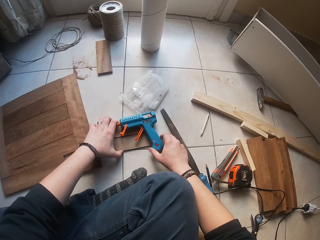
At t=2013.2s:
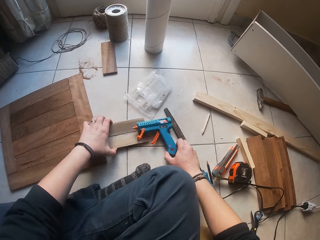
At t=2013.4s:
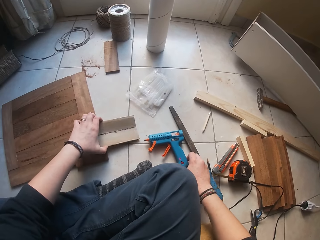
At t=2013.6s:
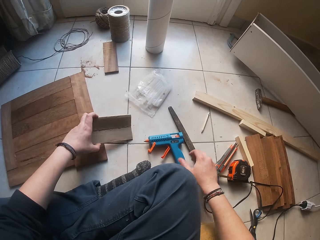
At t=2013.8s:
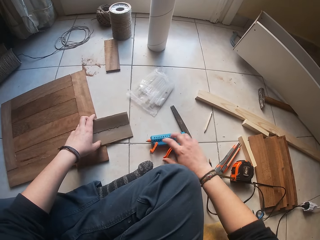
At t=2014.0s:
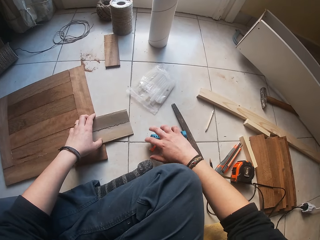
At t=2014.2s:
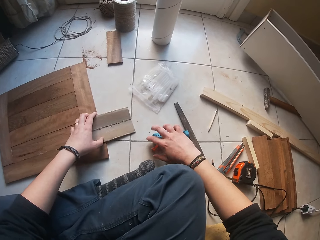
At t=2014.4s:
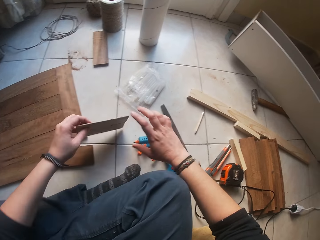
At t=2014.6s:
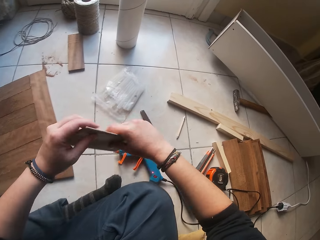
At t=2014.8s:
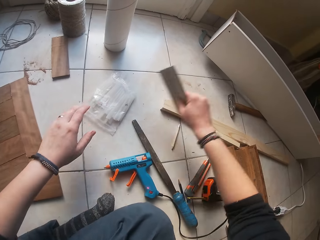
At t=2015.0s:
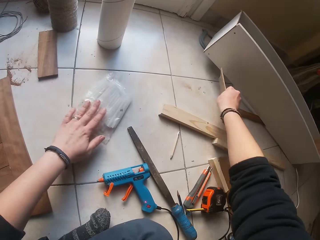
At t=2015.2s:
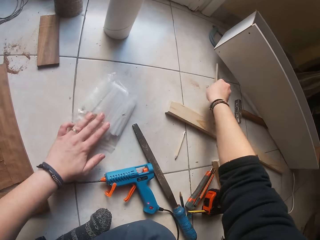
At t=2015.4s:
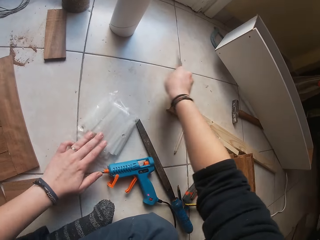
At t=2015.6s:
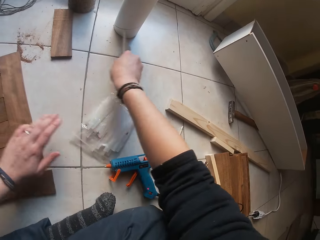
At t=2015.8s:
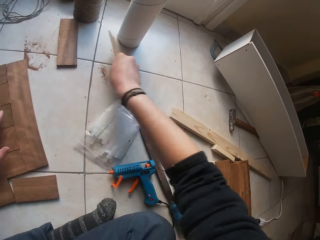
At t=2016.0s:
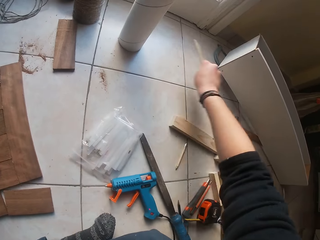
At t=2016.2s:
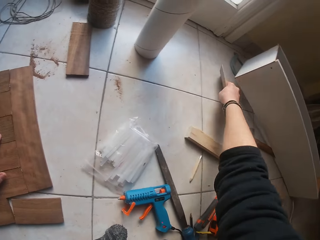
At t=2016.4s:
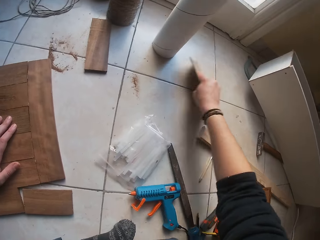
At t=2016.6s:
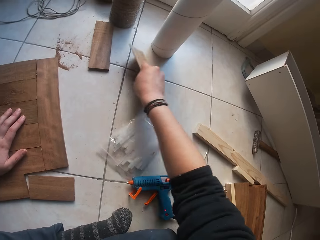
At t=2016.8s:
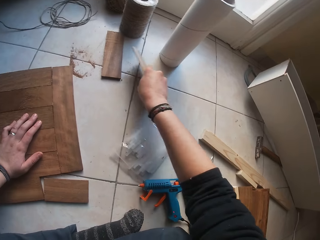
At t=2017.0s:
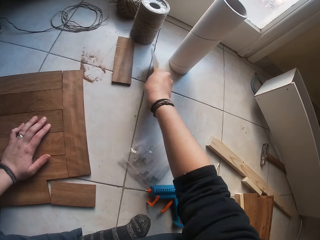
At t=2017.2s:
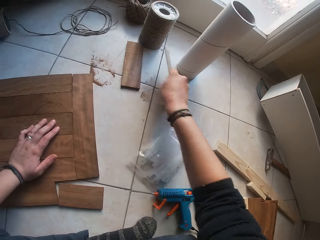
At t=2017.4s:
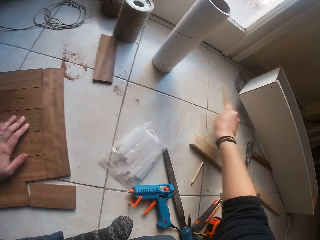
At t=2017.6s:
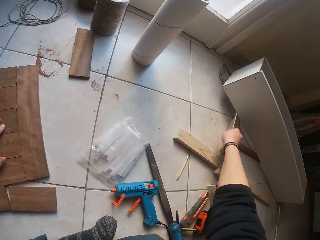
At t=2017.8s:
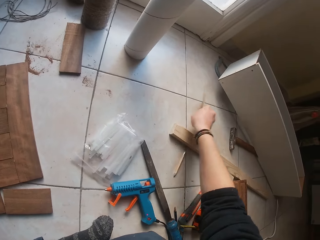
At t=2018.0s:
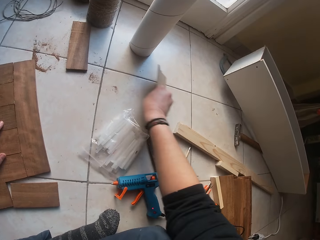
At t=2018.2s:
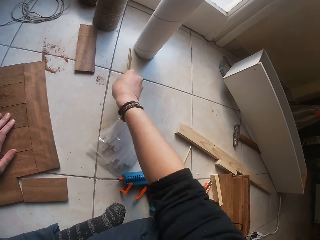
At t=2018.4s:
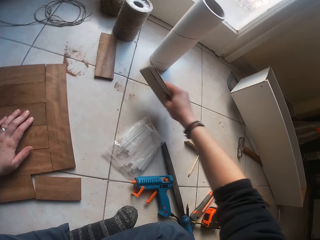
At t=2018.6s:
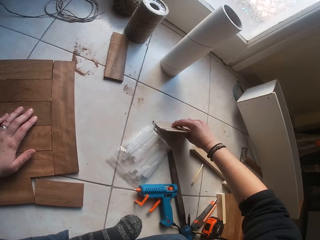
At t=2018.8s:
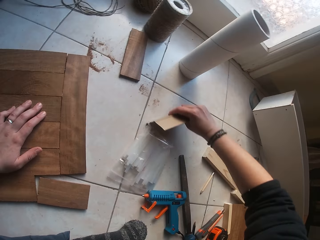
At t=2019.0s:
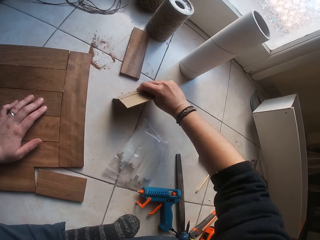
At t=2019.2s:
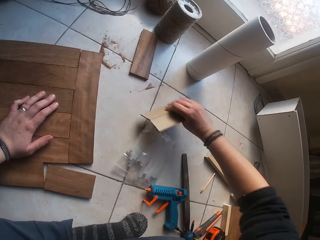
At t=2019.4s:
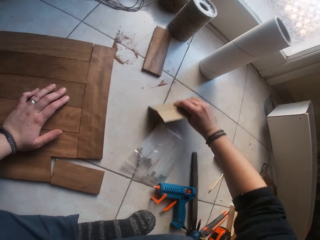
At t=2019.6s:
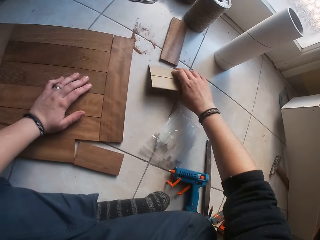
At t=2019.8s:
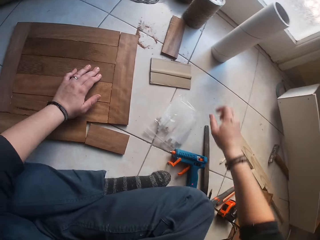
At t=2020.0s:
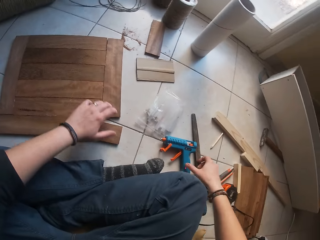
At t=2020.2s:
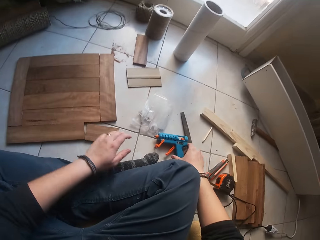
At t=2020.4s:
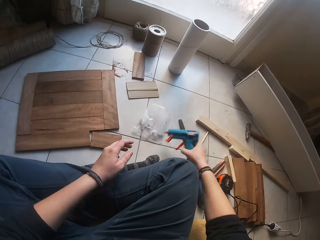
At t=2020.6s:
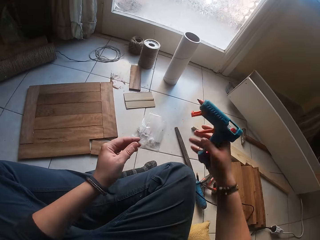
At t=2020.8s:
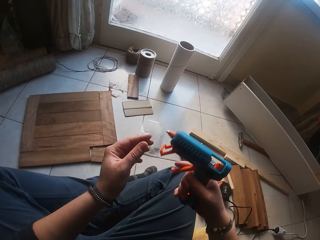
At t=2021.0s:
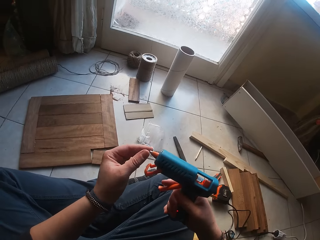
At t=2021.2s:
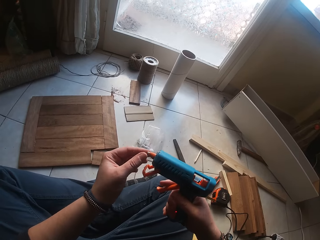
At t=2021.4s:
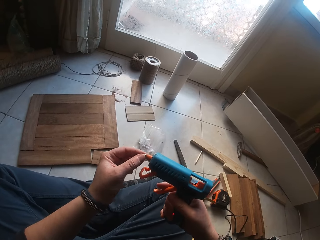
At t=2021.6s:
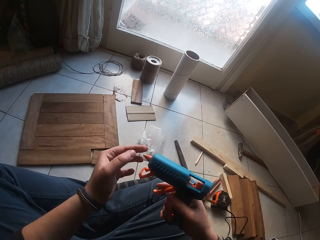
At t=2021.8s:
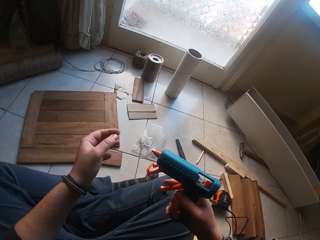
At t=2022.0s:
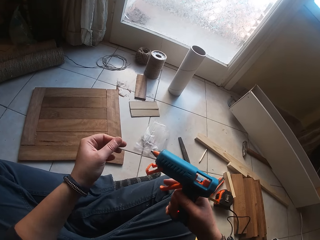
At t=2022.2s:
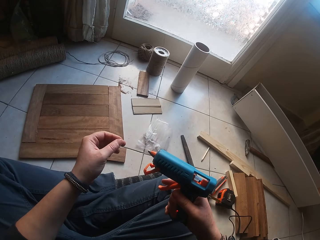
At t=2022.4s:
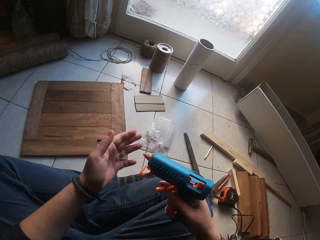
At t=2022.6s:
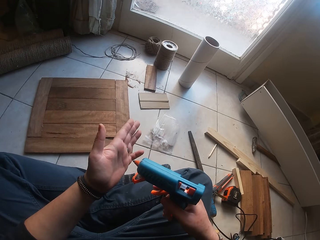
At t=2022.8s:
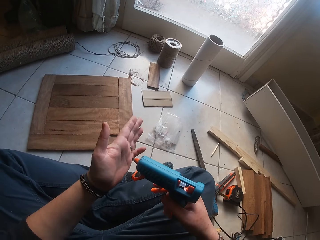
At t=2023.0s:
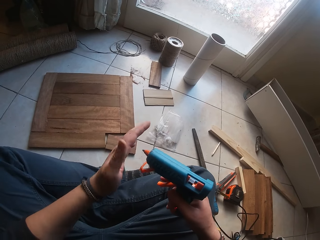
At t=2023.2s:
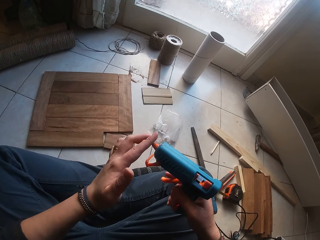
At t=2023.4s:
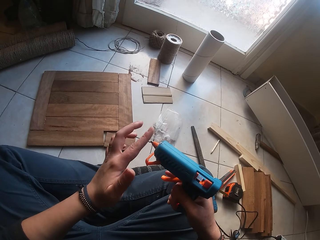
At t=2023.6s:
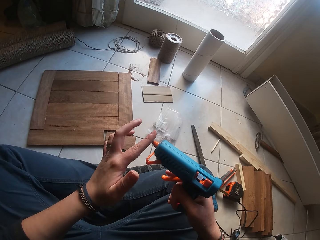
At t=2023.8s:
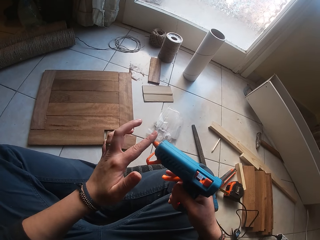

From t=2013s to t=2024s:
The camera wearer picks up the carton paper from the floor with his left hand. He removes the glue gun from the top of the carton paper with his right hand. He passes the carton paper from his left hand to his right hand. He adjusts a transparent bag on the floor with his left hand. He packs the wood dusts on the floor with the carton paper in his right hand. He wipes dust on the floor. He drops the carton paper on the floor with his right hand. He picks up the glue gun from the floor with his right hand. He touches the mouth of the glue gun with his left hand.

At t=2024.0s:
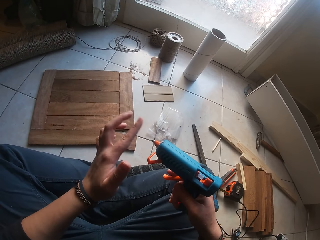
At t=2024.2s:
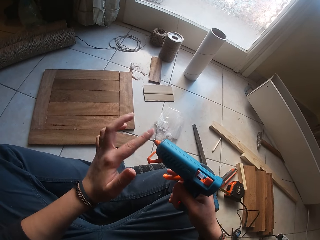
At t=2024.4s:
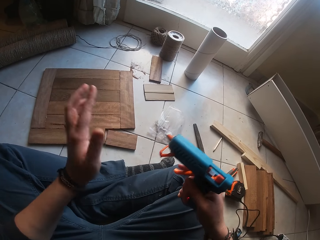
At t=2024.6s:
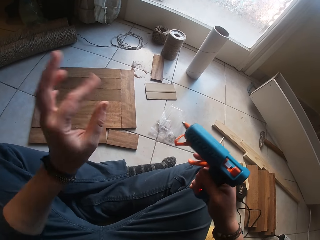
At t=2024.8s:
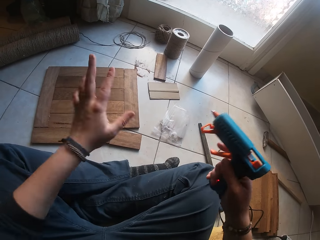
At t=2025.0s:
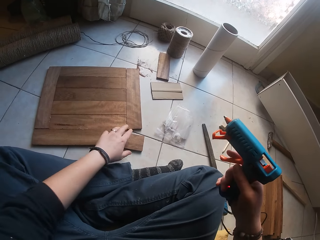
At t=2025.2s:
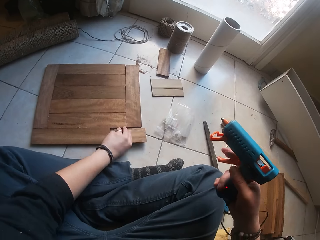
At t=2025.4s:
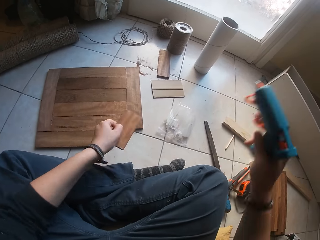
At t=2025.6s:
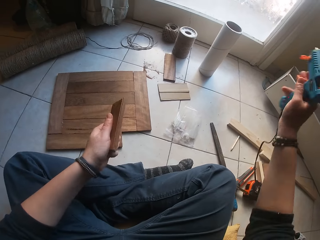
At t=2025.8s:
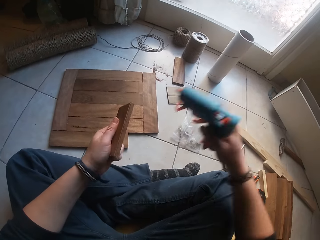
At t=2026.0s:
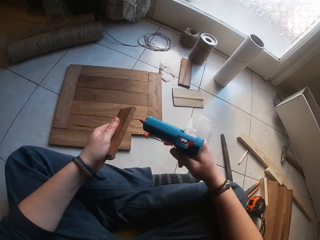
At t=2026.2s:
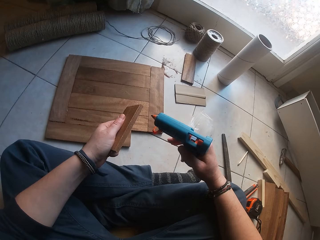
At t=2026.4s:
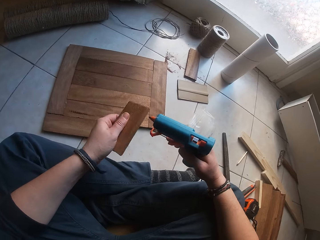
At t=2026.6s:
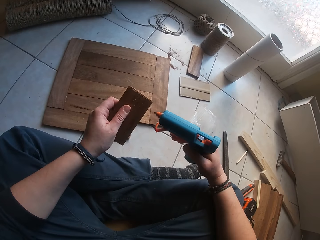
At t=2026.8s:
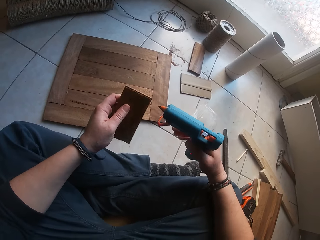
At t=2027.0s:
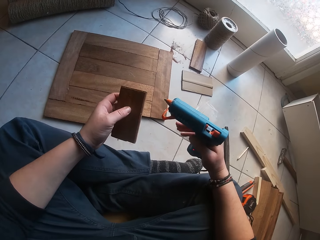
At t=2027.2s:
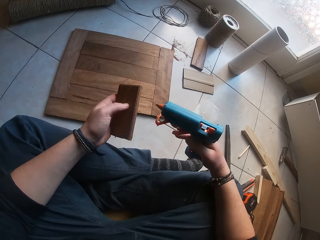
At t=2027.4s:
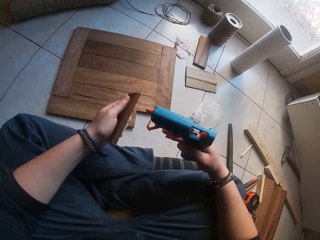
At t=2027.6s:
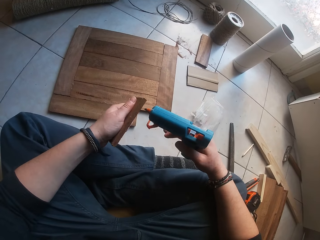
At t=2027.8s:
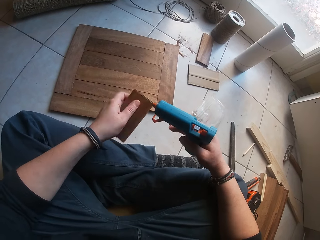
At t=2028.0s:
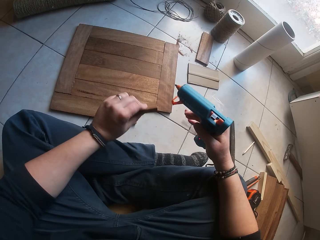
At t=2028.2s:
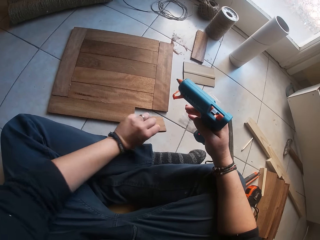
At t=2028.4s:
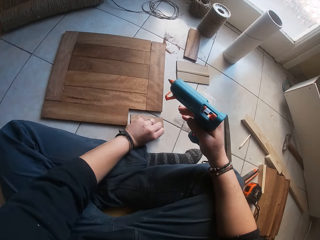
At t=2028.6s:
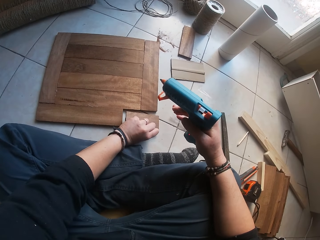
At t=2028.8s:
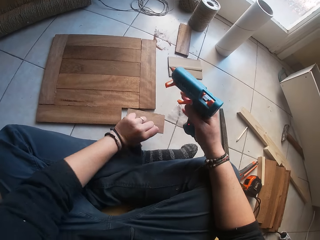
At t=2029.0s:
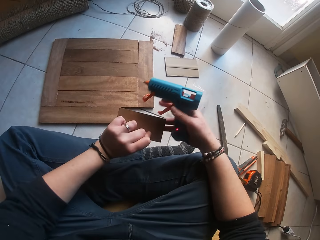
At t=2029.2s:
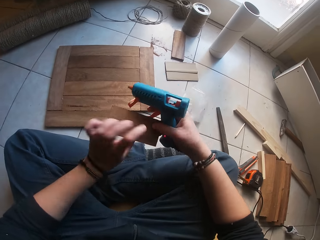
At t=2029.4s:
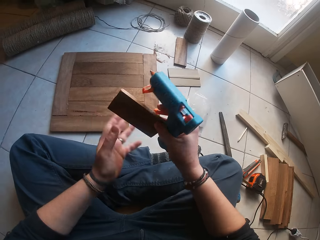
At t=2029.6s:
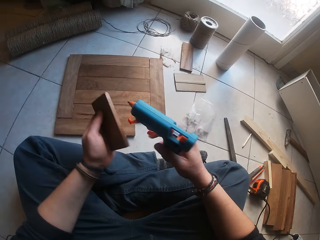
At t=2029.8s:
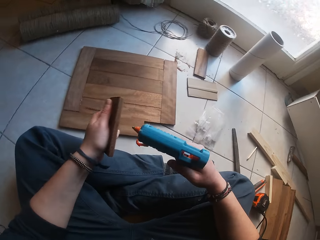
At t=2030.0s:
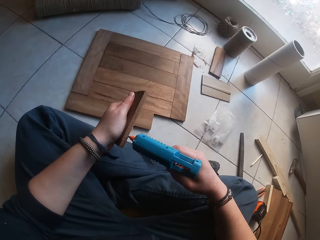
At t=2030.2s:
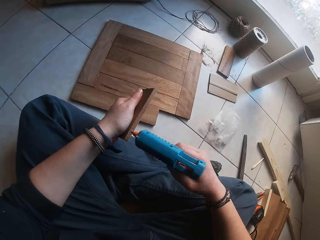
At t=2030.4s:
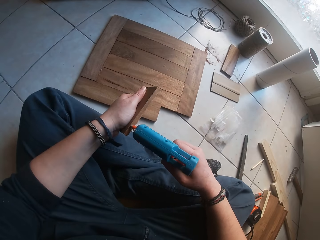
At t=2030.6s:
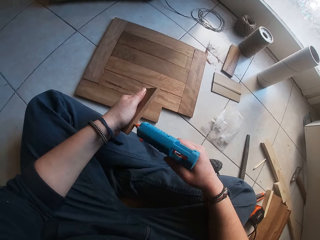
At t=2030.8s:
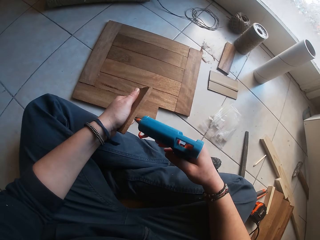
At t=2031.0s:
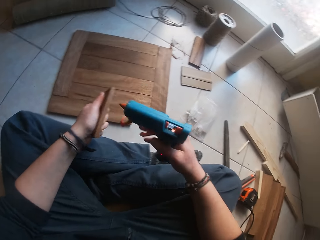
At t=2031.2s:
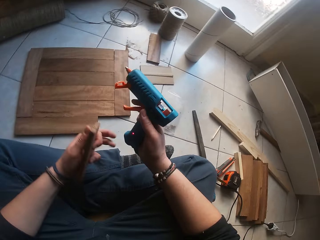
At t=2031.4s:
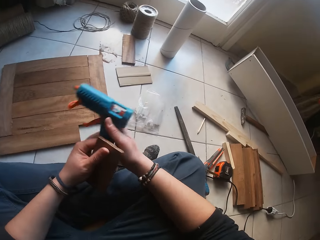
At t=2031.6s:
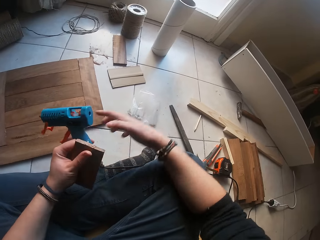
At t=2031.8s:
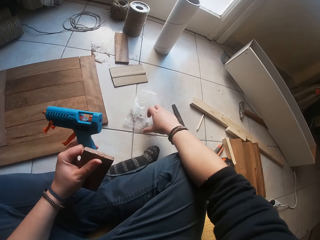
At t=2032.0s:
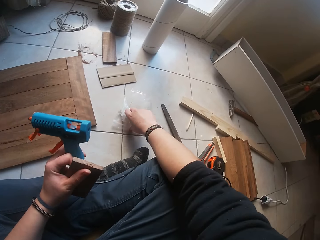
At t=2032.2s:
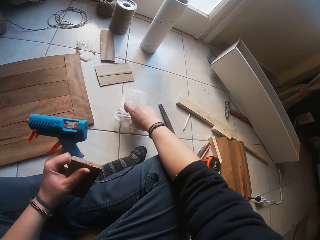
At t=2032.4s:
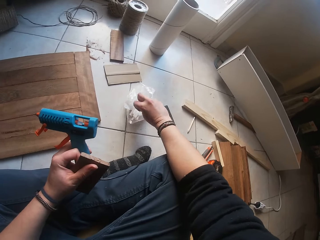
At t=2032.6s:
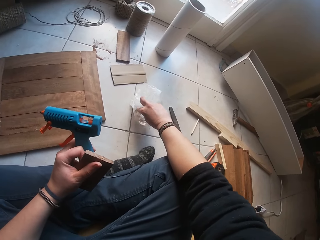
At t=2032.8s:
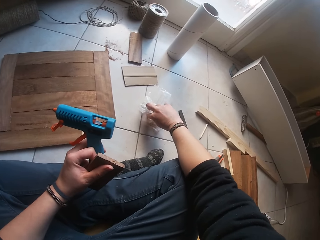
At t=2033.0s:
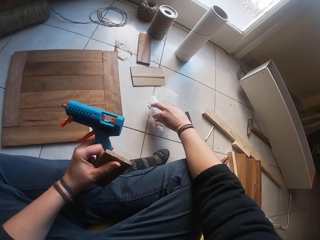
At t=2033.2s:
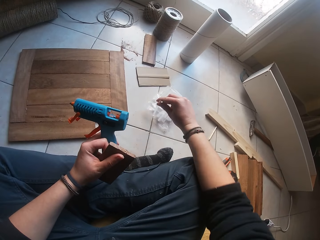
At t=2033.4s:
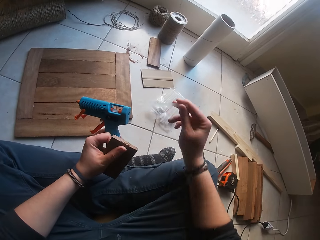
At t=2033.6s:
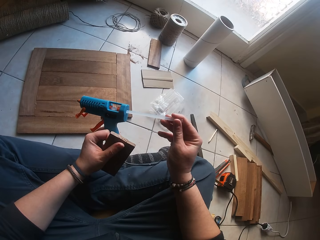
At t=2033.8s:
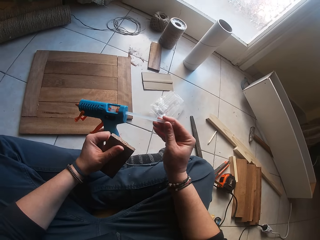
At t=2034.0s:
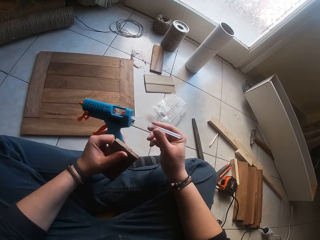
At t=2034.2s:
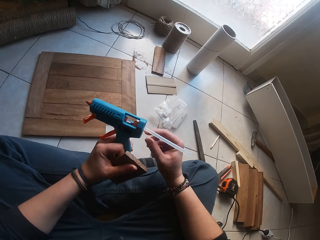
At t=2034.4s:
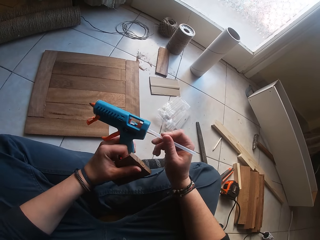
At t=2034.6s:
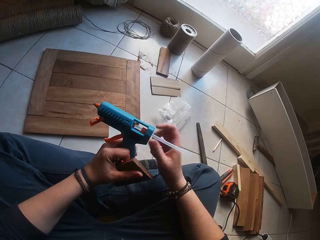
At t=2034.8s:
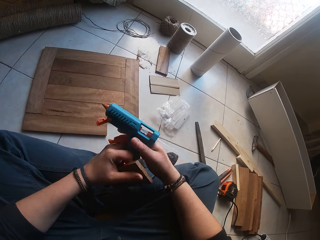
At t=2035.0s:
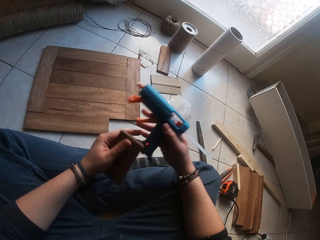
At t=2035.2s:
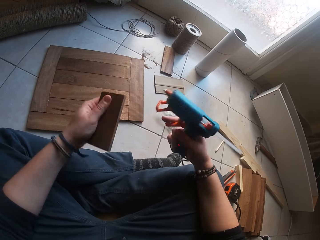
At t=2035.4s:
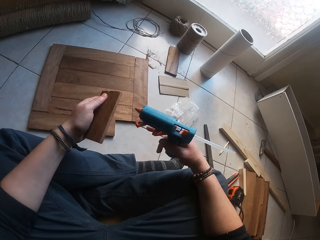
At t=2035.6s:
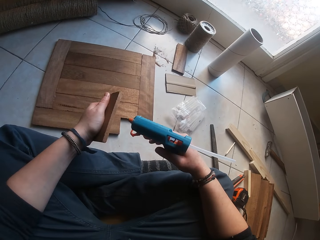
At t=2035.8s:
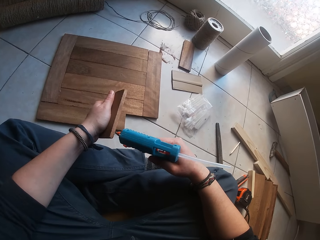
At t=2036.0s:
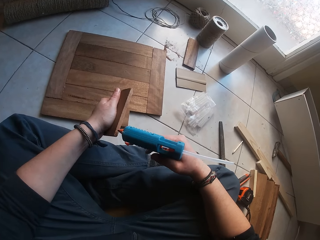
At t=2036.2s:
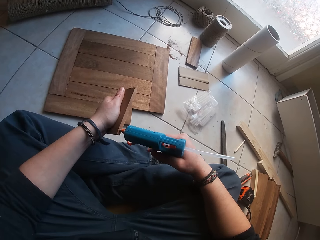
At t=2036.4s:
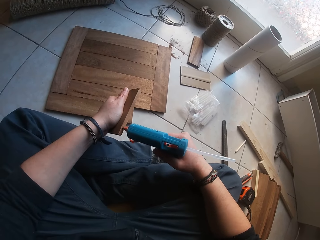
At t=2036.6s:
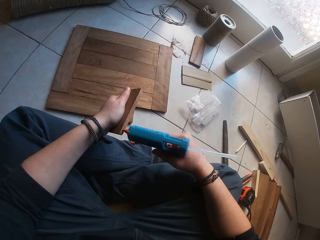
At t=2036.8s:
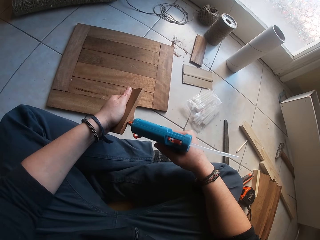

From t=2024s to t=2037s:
The camera wearer picks up the piece of wood or wood plank from the floor with his left hand. He applies glue on the wood plank. He adjusts the piece of wood with his two hands. He applies glue on the edge of the piece of wood with the glue gun in his right hand. He passes the glue gun from his right hand to his left hand. He takes a tube from the transparent bag on the floor with his right hand. He inserts the tube into the back of the glue gun with his right hand. He passes the glue gun from his left hand to his right hand. He applies glue on the edge of the piece of wood with the glue gun in his right hand.
